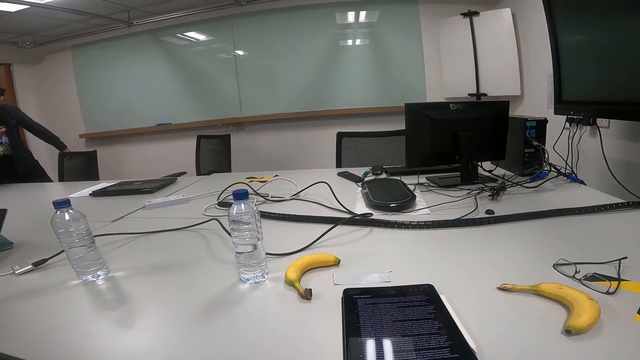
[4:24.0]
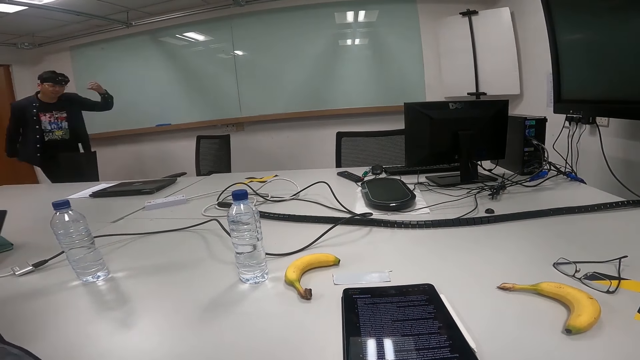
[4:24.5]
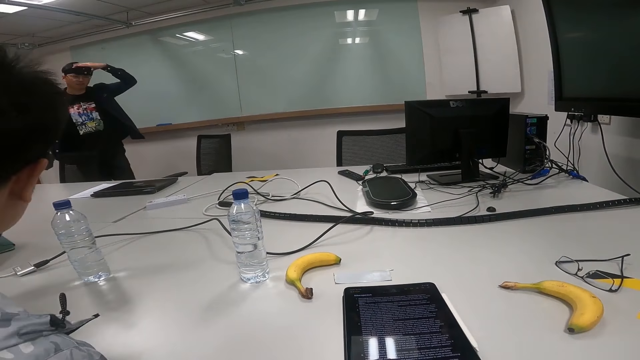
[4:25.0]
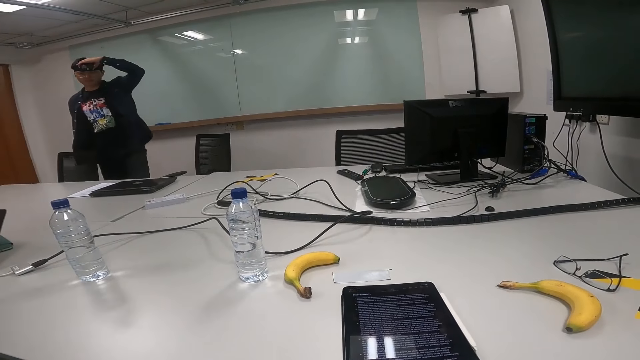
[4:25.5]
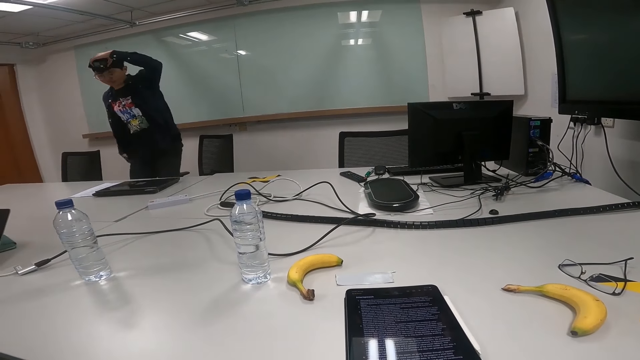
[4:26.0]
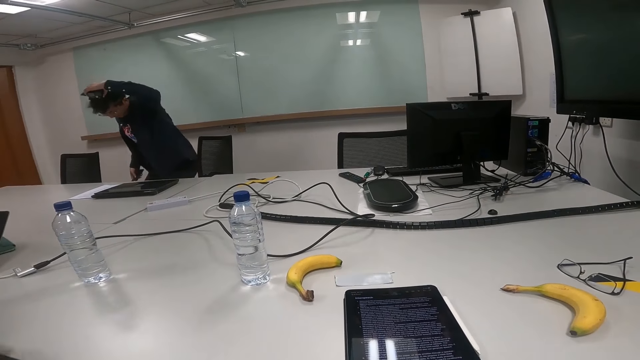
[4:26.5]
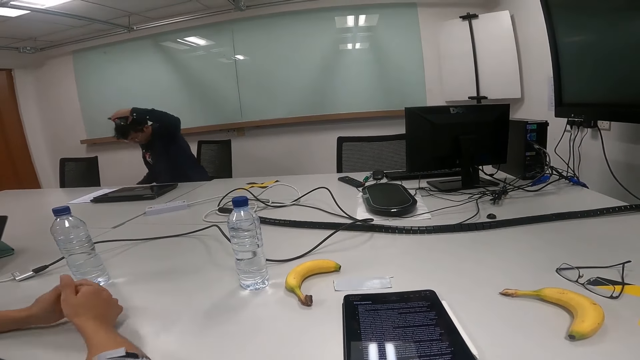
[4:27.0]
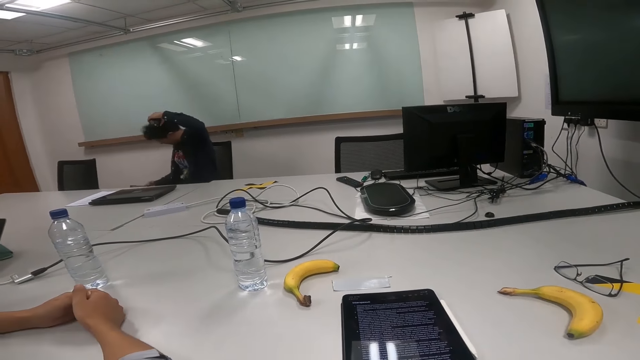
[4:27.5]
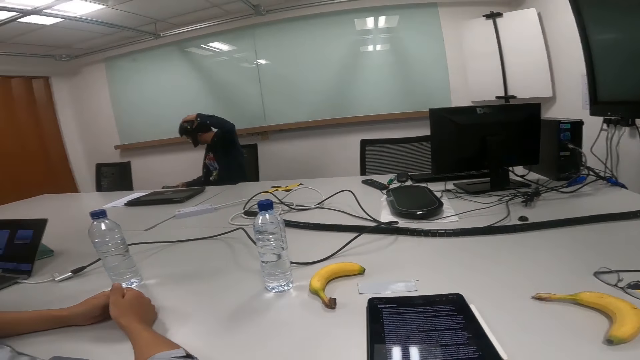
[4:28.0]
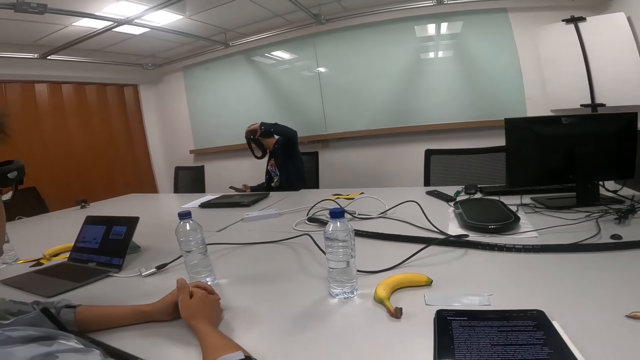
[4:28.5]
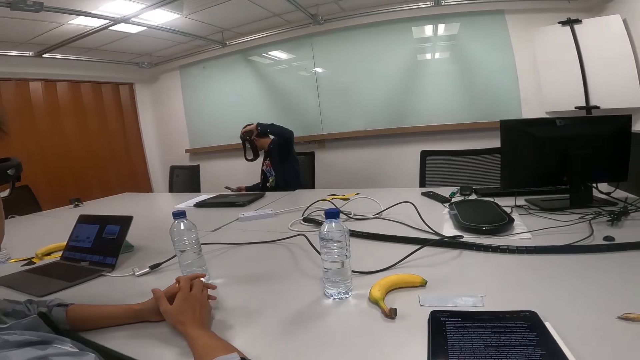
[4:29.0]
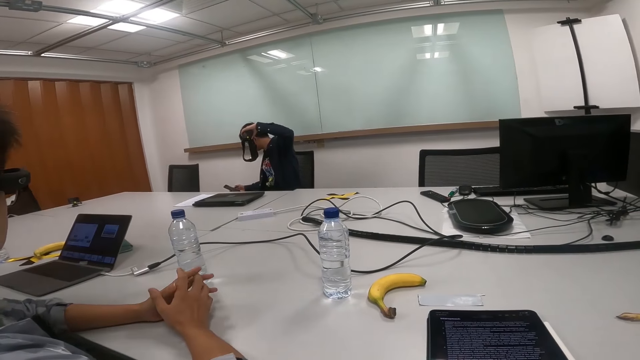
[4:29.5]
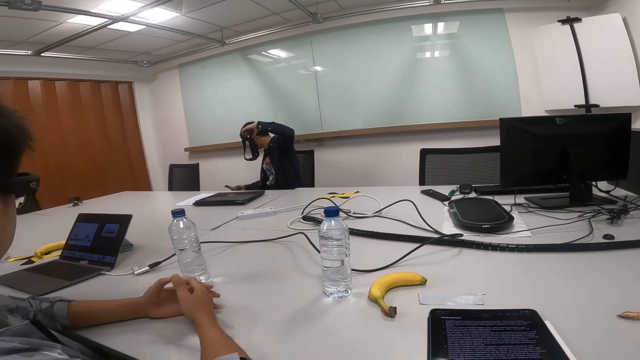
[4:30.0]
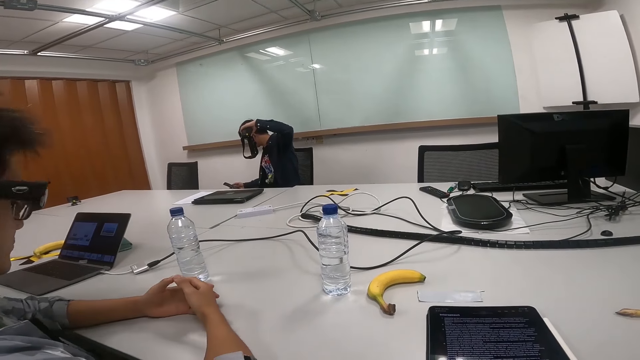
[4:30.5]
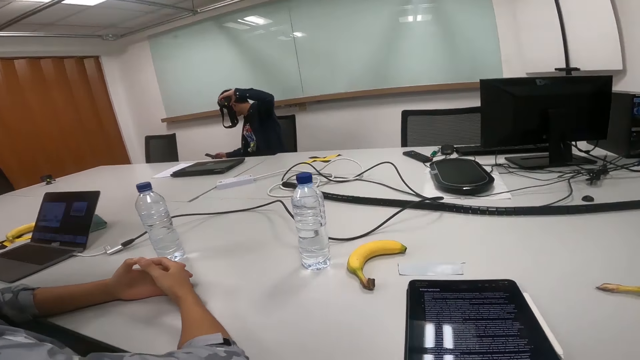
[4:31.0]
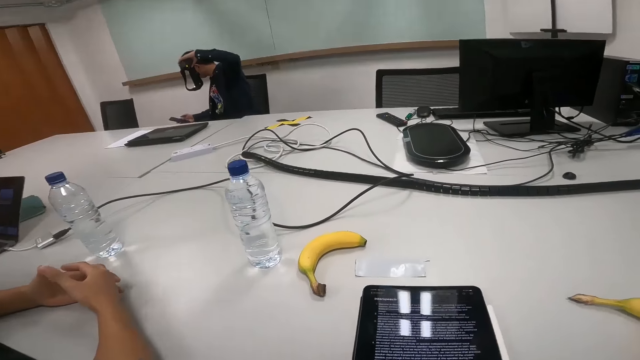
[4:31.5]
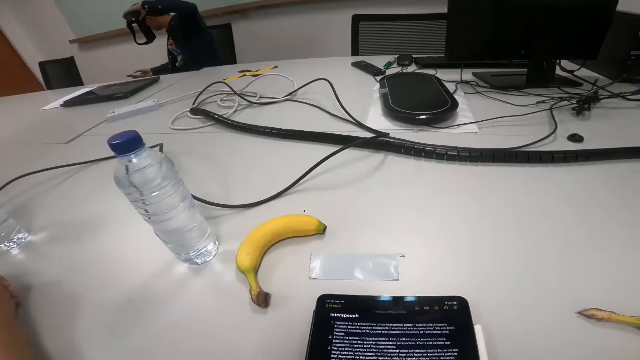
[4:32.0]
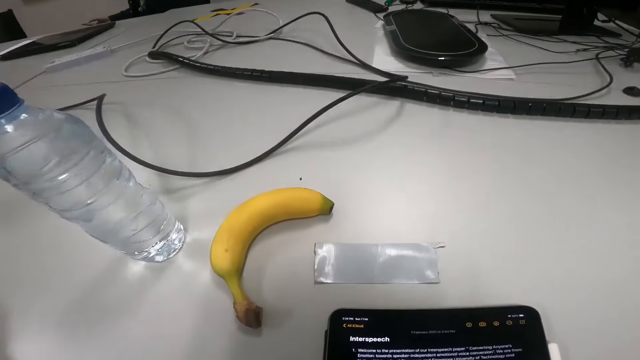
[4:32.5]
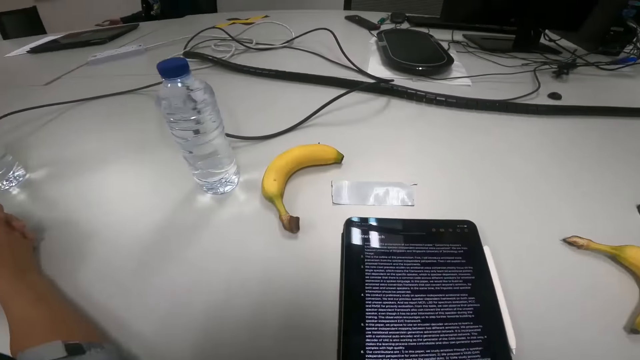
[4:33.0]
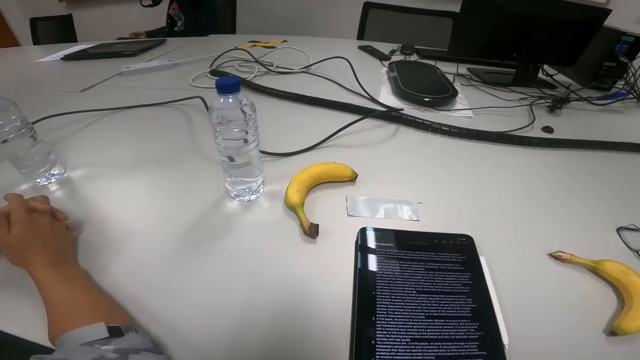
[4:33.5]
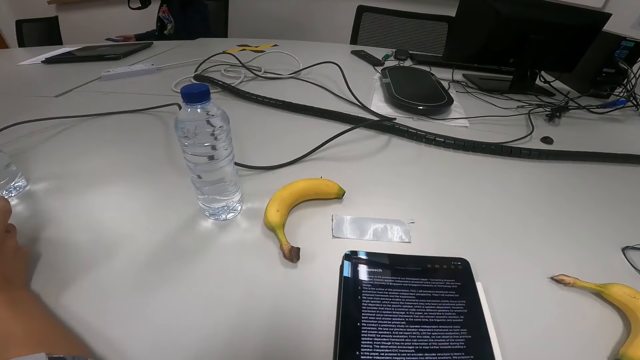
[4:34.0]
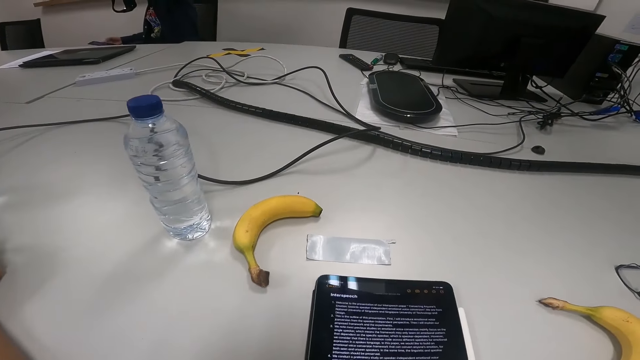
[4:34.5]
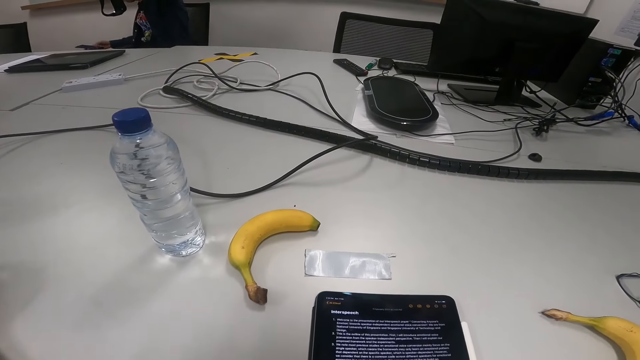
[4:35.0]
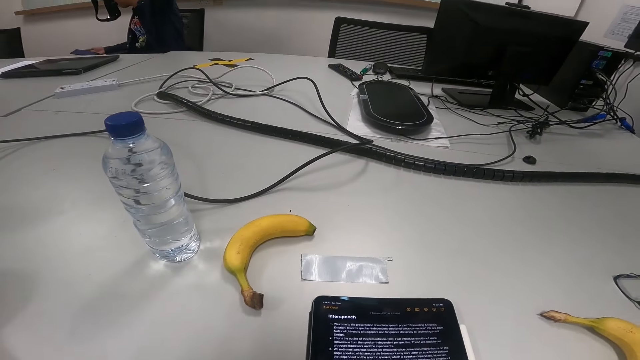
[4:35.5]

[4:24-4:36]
A person aligns the camera and sits on a chair. Another person puts hands on a table. The first person removes the camera on the head and dials a phone.

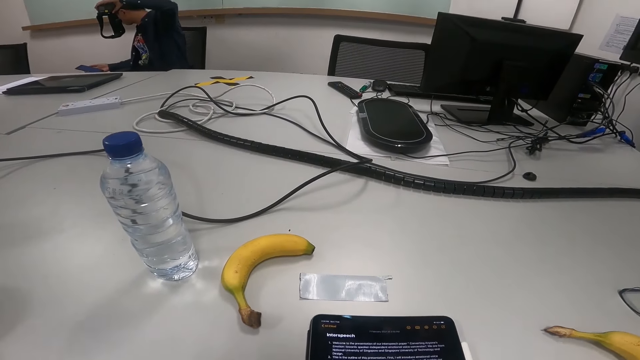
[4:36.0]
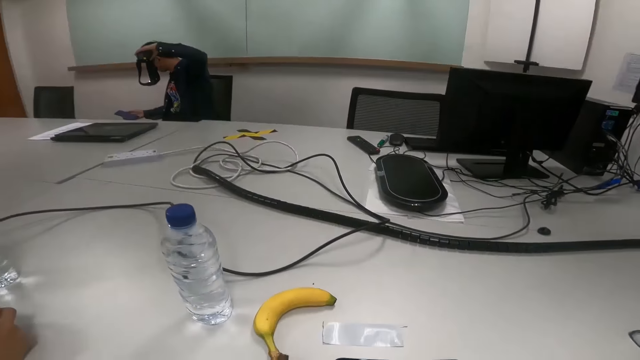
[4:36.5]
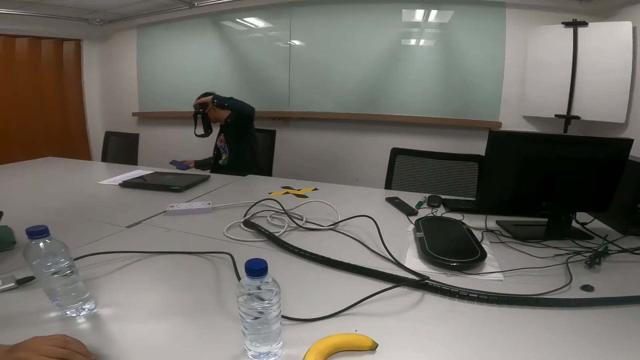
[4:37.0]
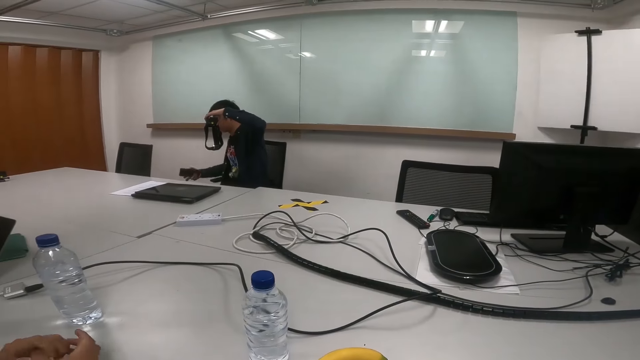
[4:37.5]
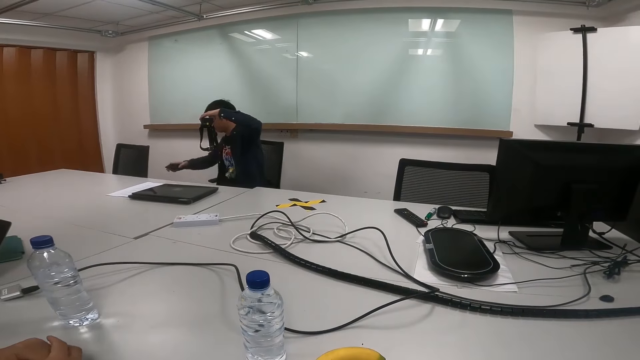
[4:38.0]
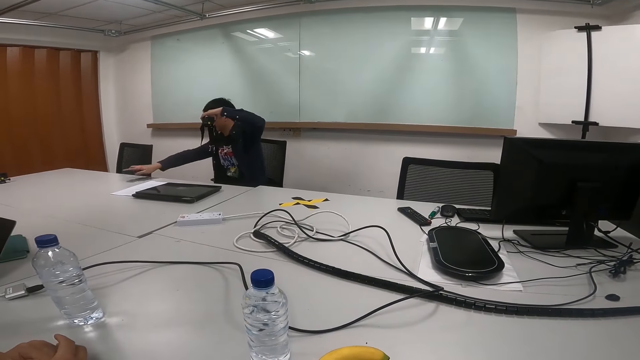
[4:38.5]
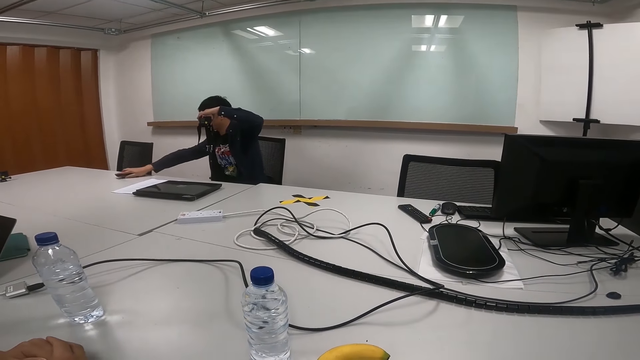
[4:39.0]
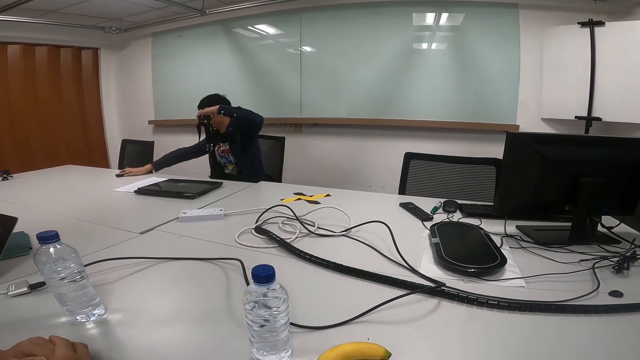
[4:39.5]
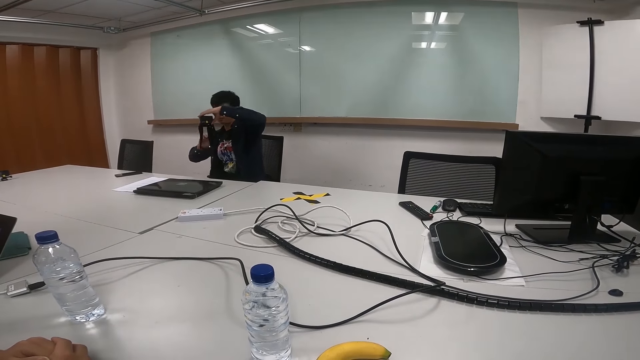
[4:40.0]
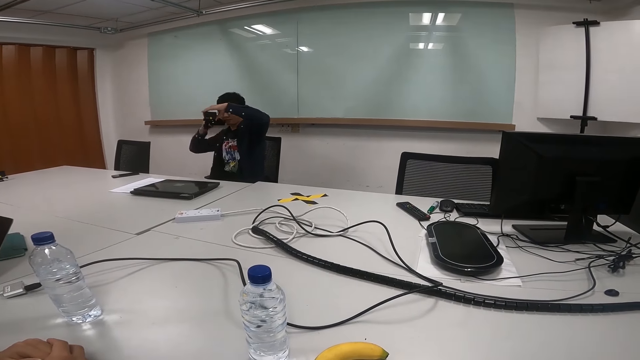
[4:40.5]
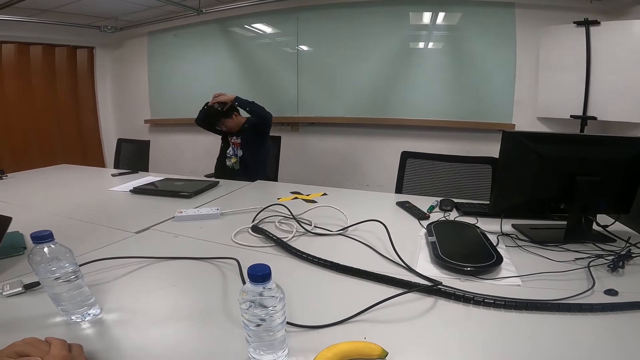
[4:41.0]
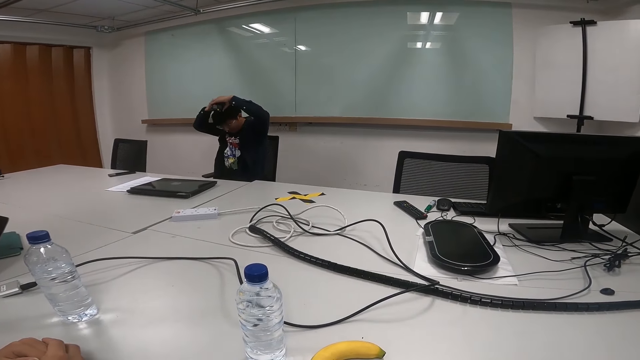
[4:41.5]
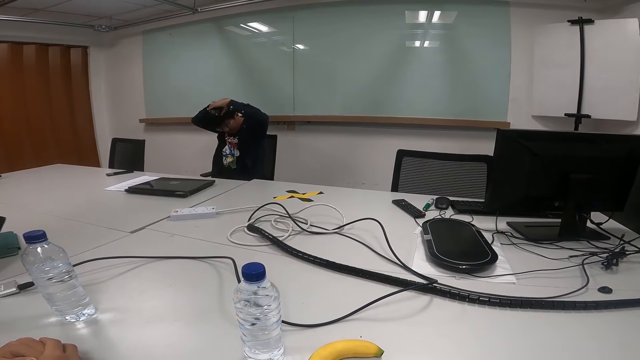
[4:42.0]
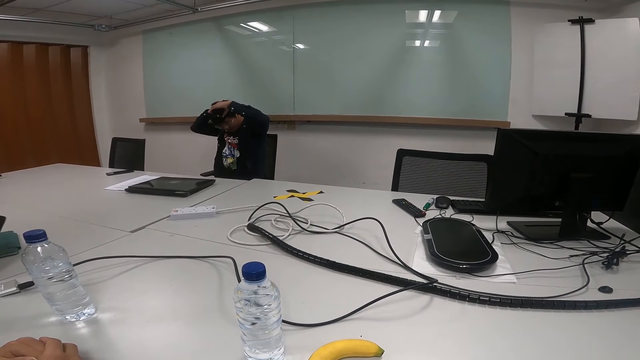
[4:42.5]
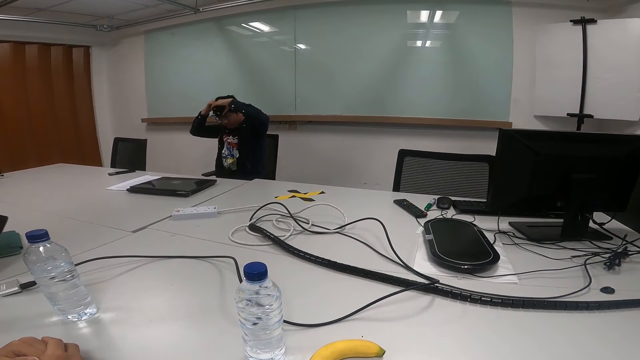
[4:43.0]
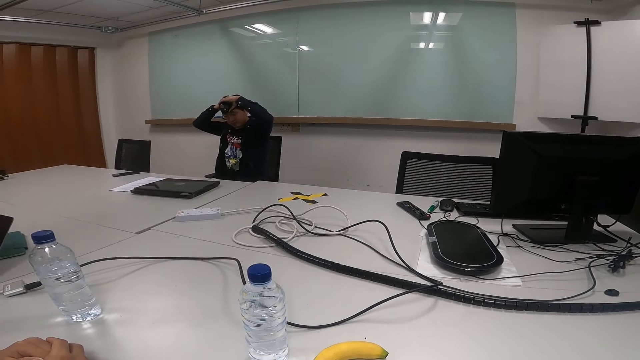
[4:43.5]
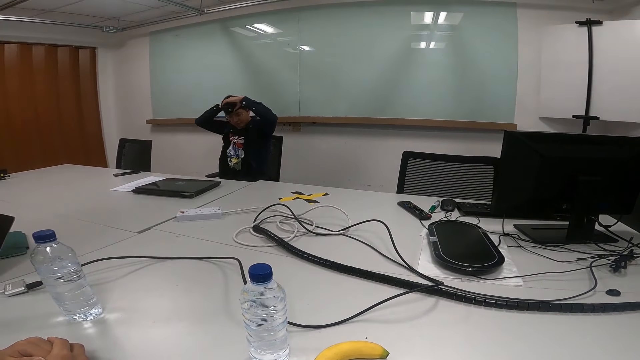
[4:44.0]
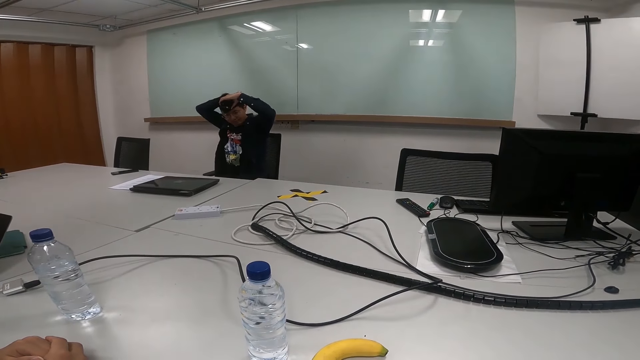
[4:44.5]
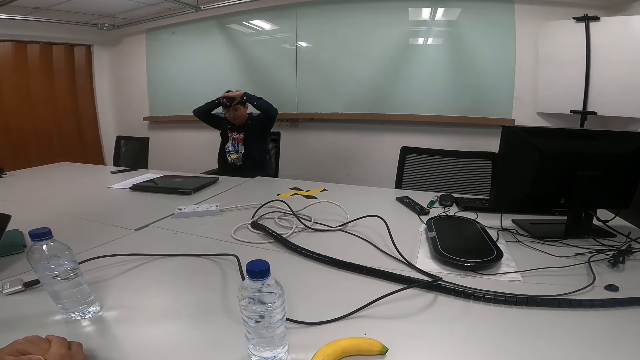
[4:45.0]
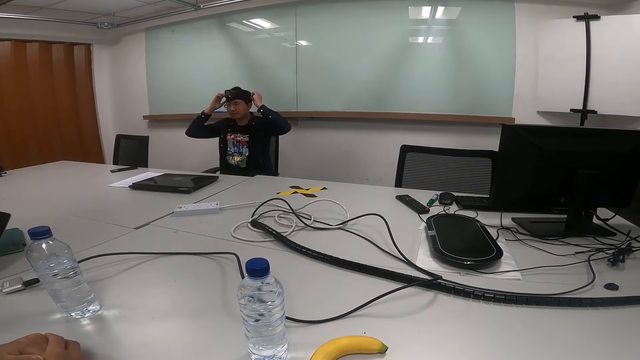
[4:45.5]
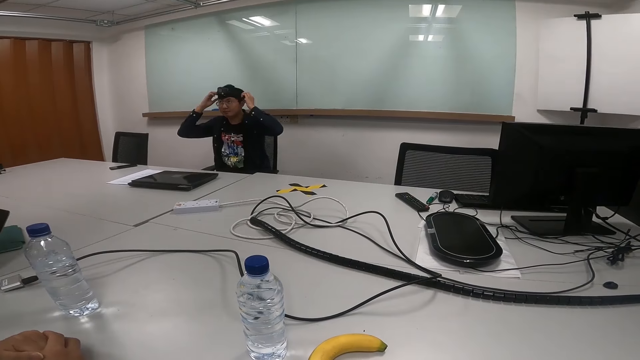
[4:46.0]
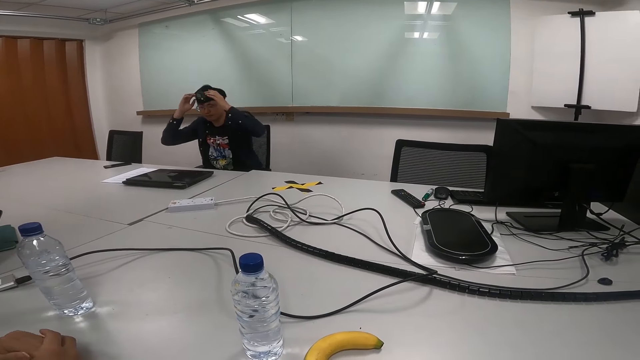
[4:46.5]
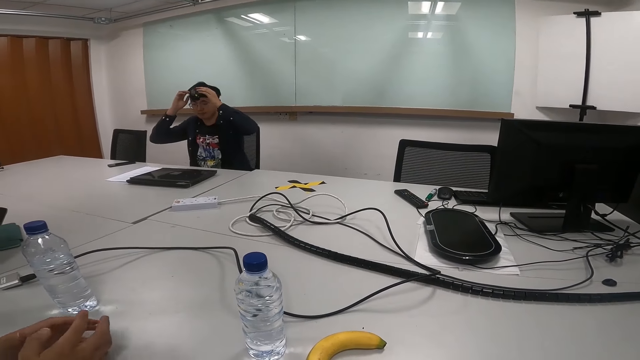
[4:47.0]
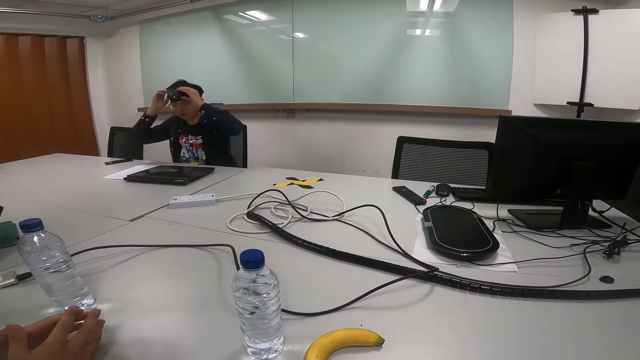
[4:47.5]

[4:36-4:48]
A person puts a phone on a table, puts a camera on a head, and drags a chair on the floor.
